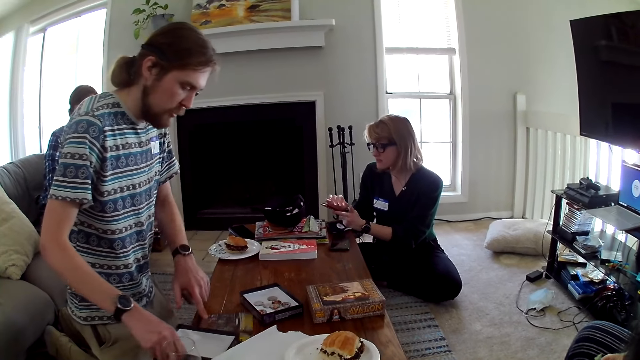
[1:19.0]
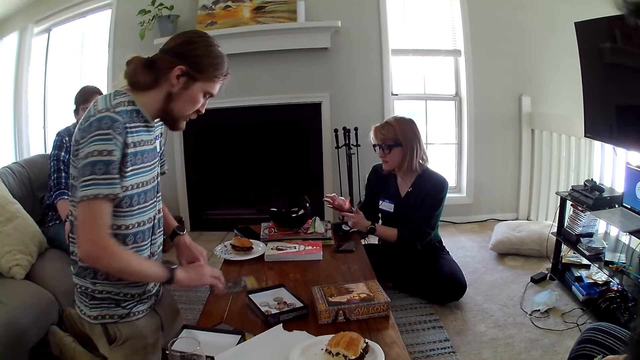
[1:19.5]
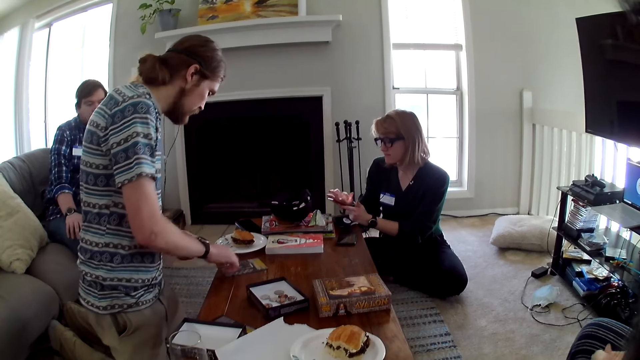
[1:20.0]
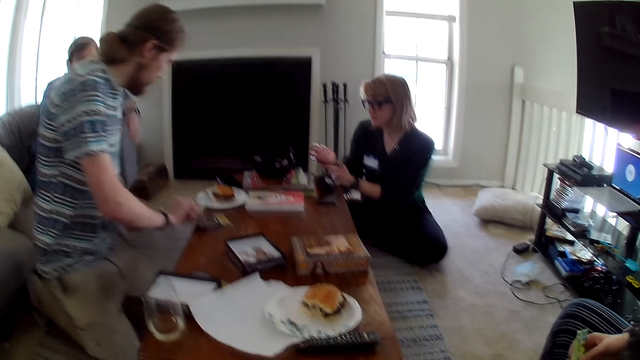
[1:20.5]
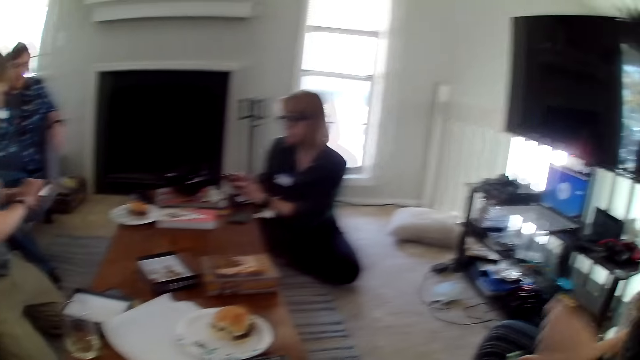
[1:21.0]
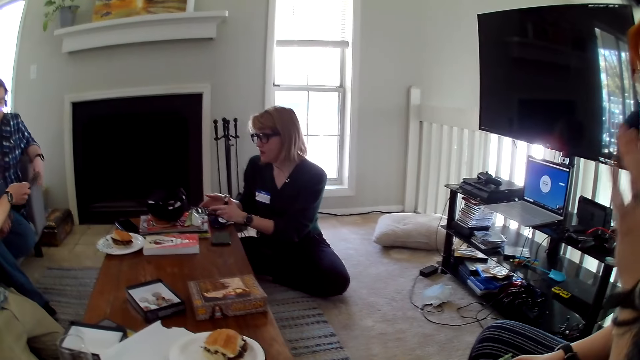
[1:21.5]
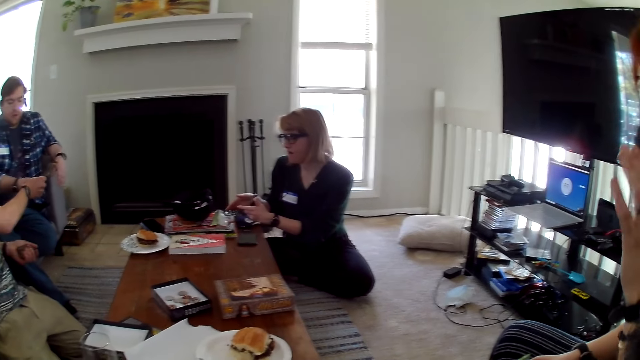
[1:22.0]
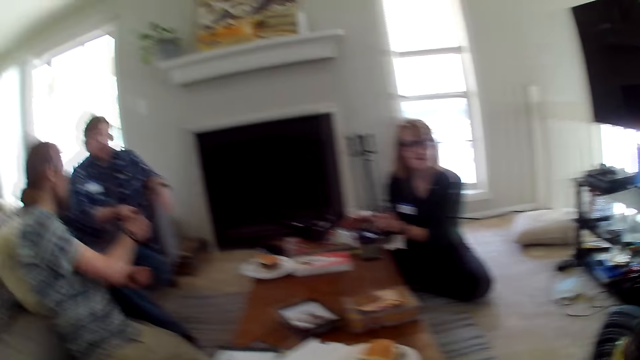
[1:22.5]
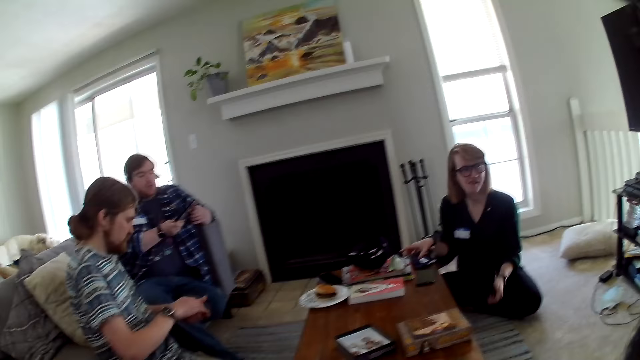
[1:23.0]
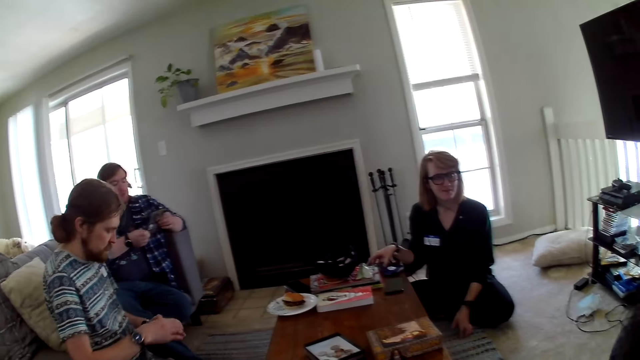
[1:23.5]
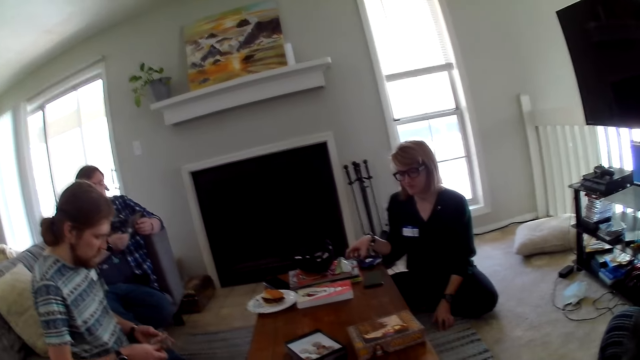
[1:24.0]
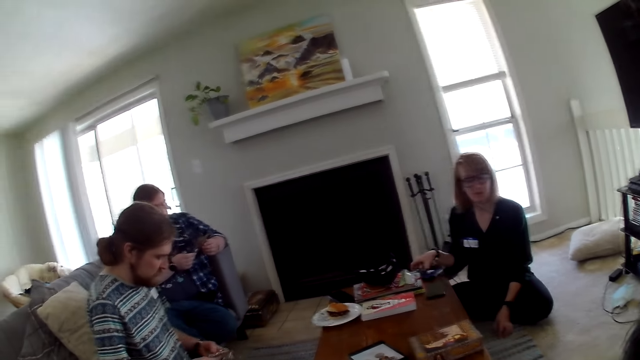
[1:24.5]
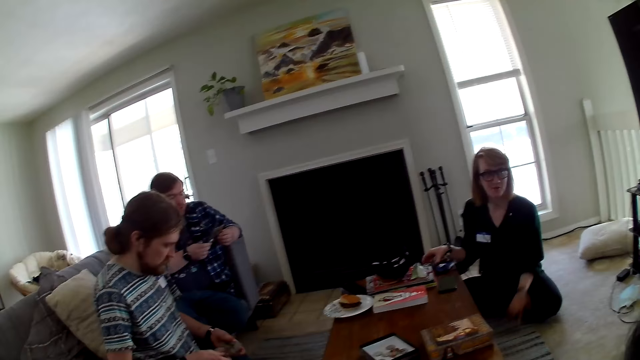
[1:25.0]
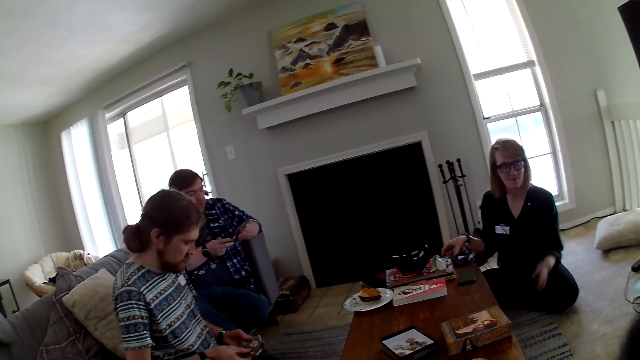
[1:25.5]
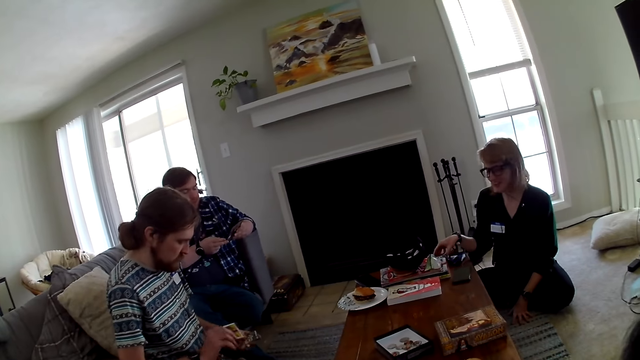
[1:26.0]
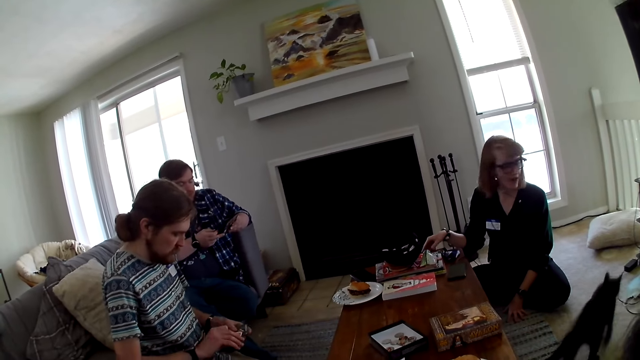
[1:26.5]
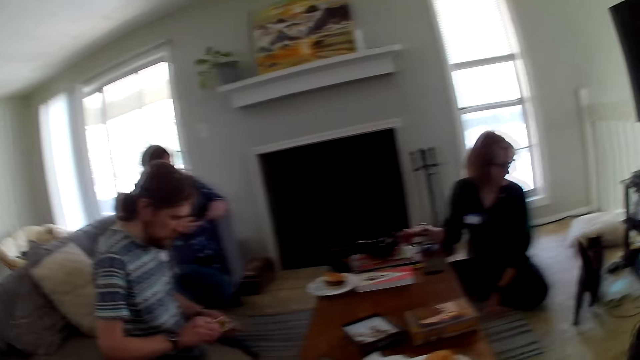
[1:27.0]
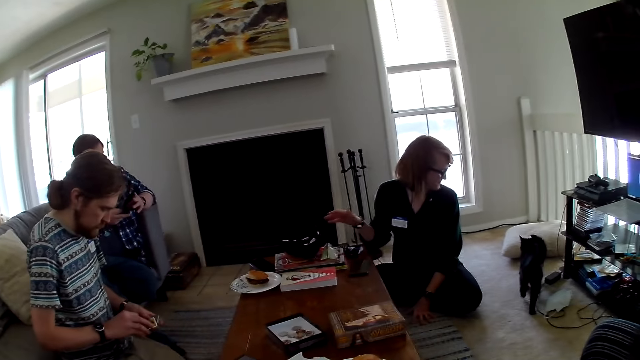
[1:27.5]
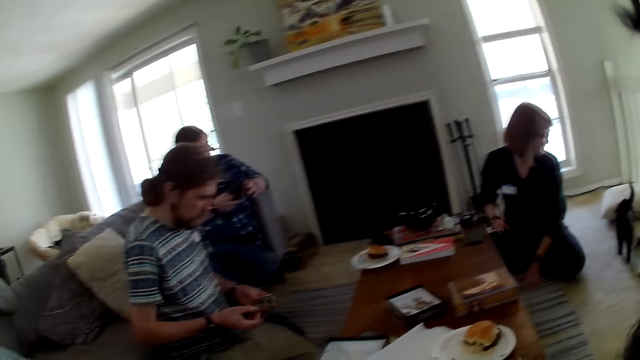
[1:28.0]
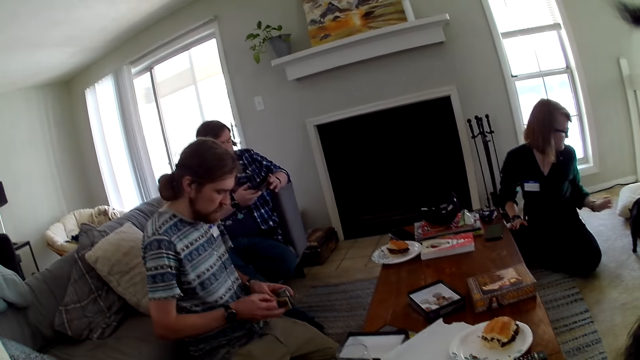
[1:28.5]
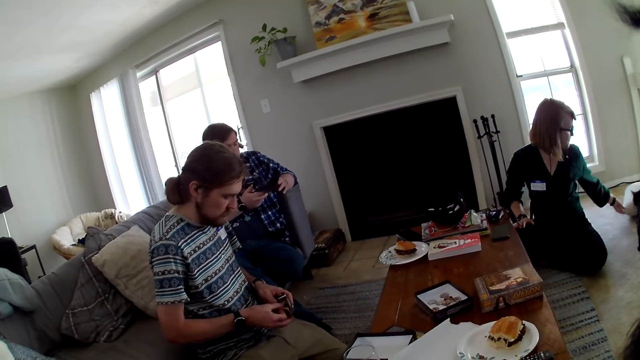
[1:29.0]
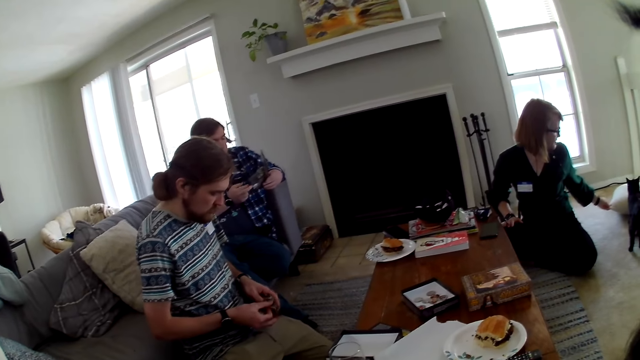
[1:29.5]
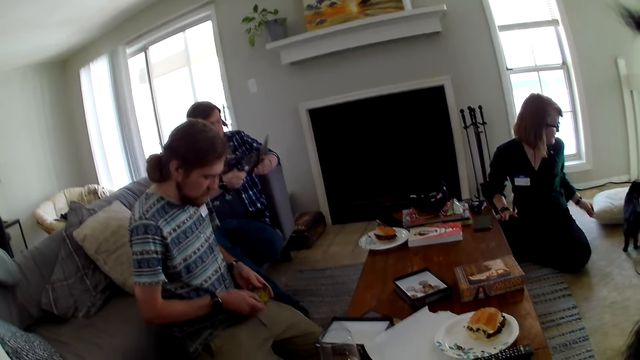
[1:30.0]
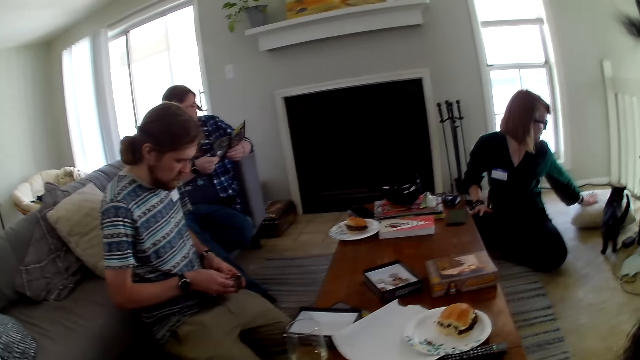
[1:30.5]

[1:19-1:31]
A man picks up the brochure. A woman moves the paper. The man gives the brochure to another man. Another woman looks at the cat.

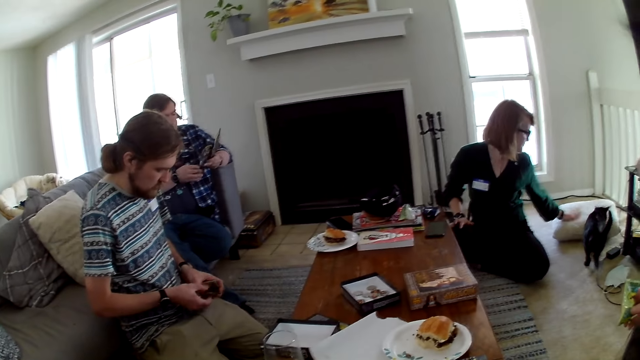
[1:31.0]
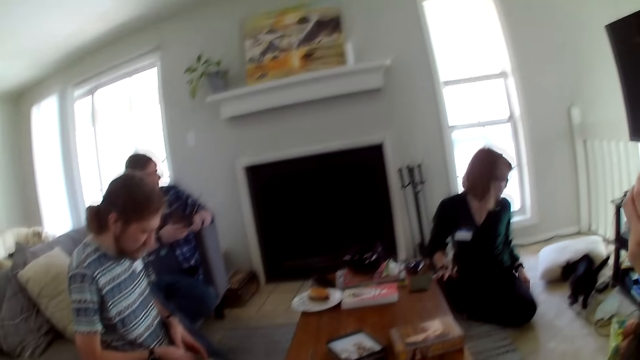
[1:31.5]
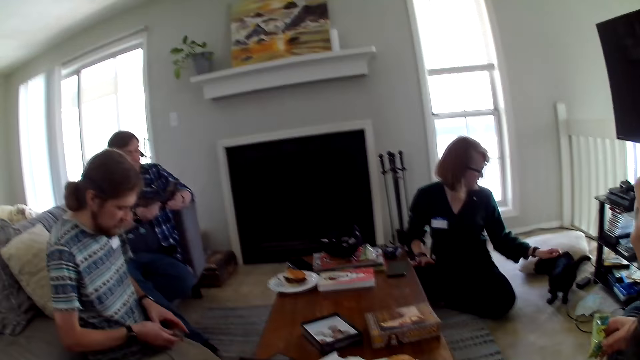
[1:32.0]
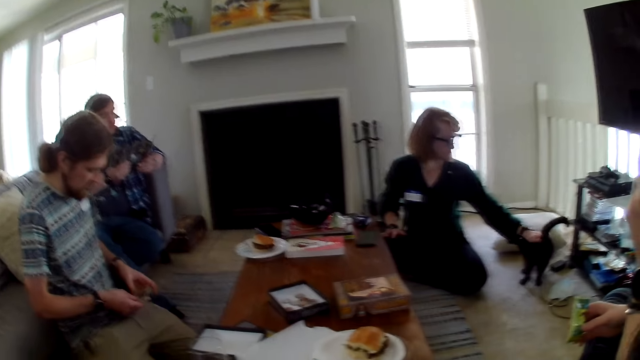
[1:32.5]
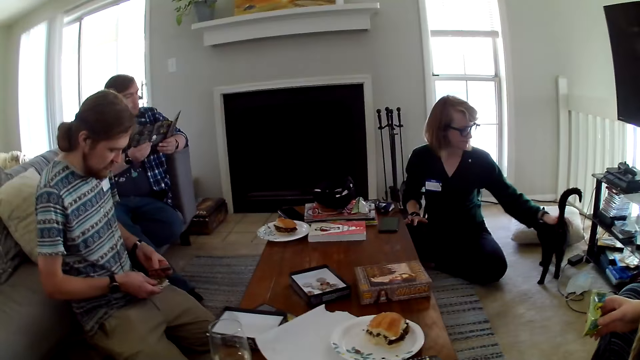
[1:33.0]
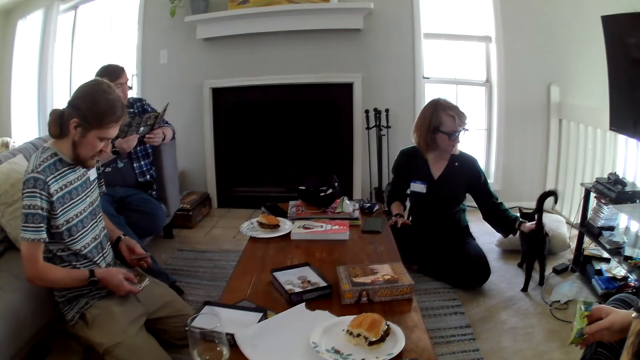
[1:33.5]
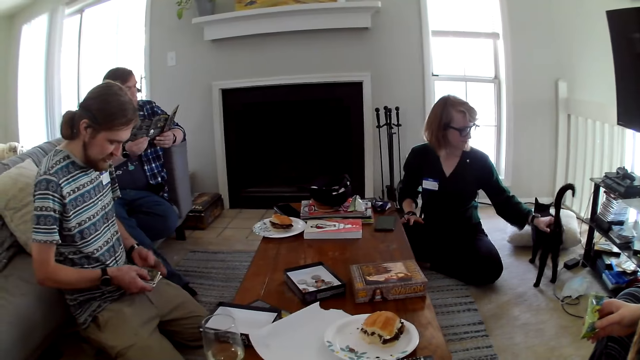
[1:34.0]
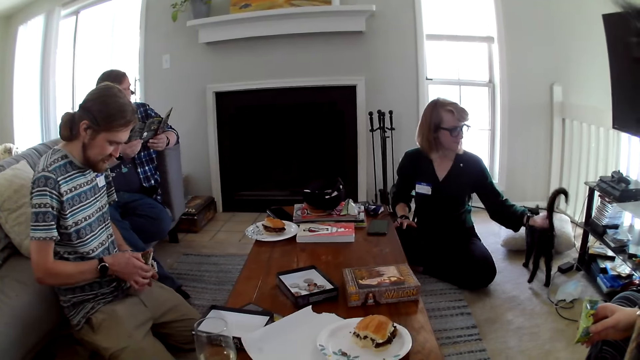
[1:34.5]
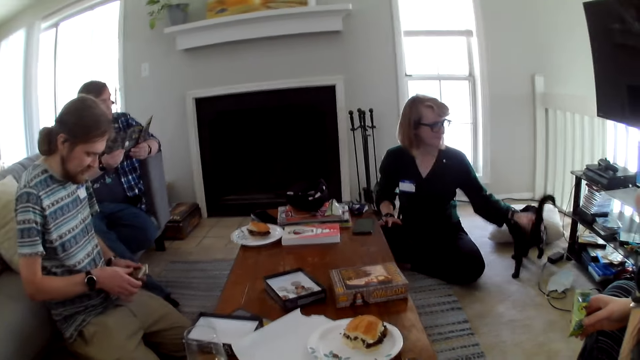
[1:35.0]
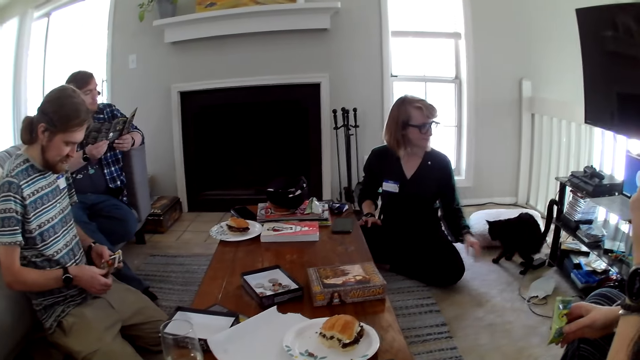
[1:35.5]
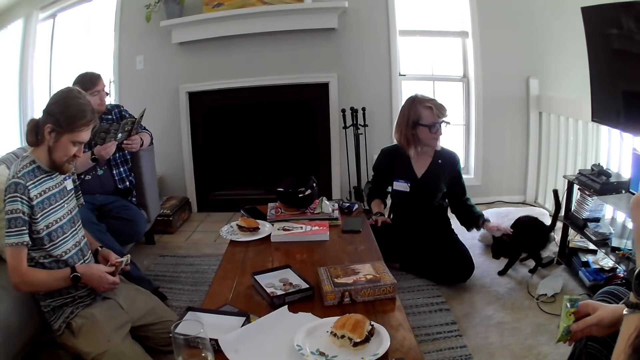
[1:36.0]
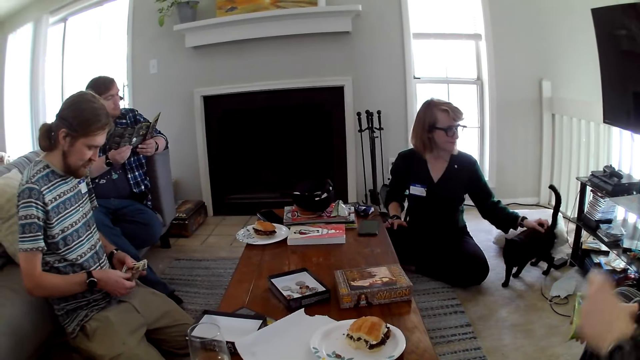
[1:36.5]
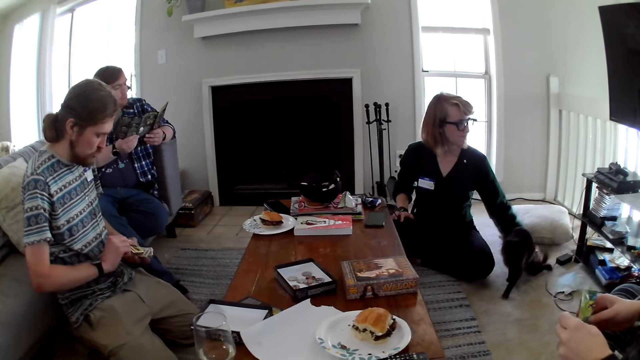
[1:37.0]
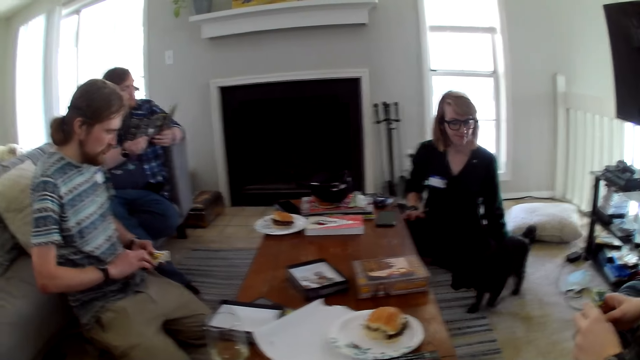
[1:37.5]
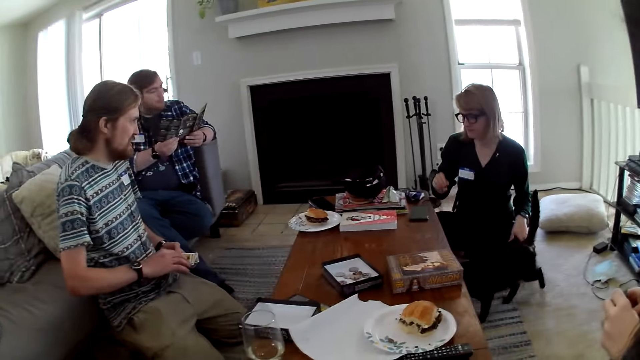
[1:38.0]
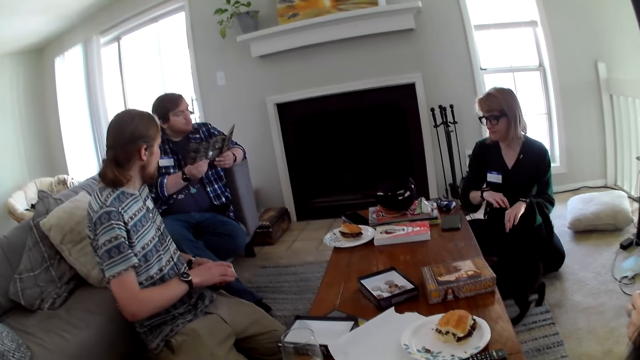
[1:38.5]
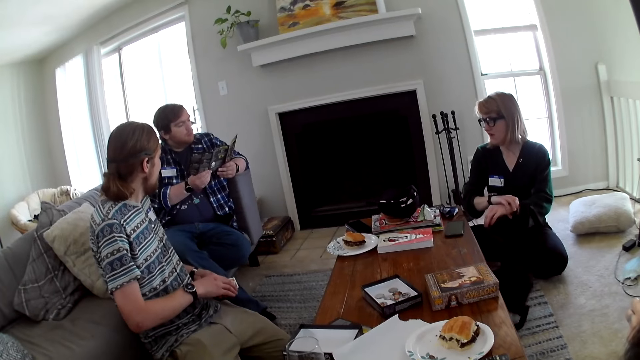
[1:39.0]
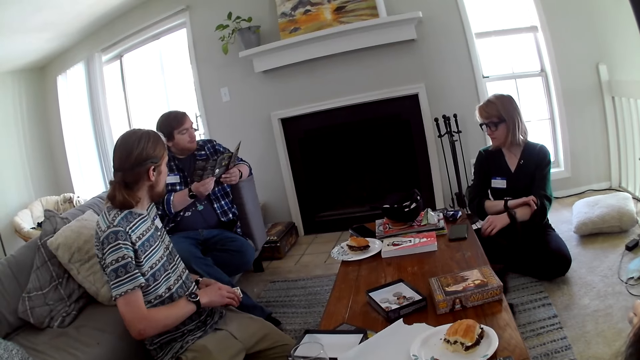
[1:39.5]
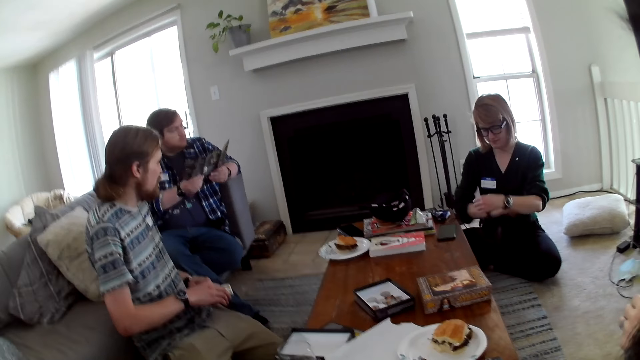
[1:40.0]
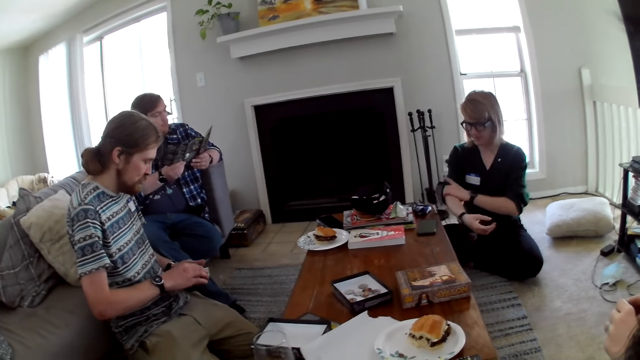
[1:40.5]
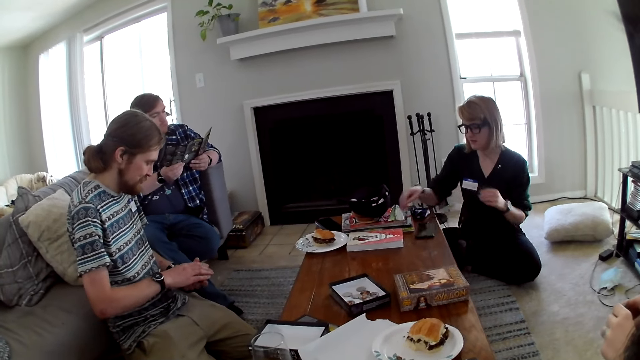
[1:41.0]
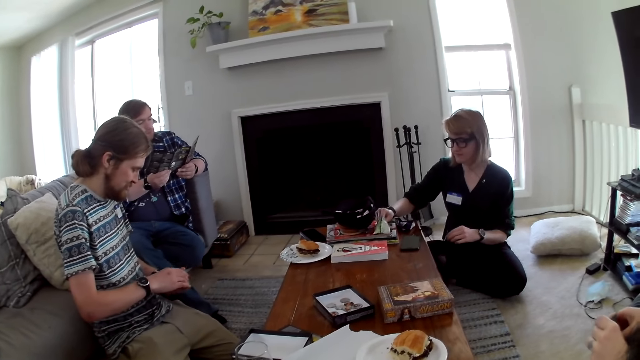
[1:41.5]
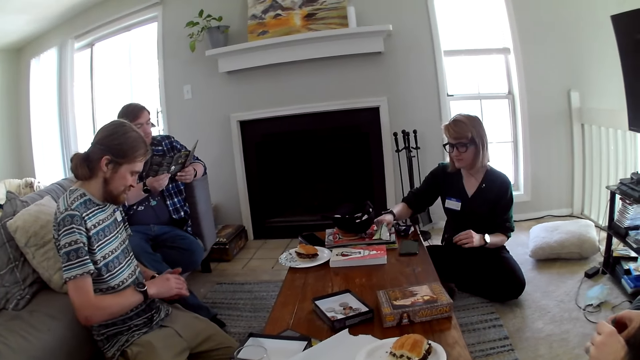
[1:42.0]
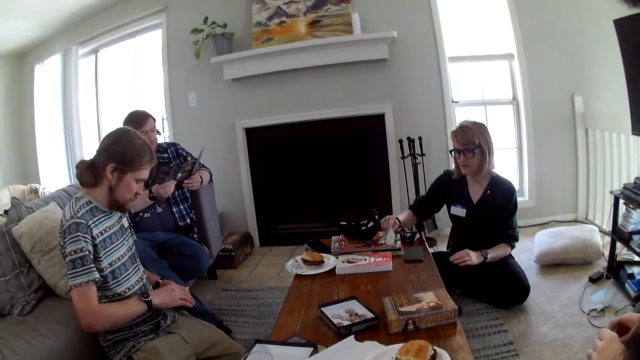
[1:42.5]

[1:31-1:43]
A woman touches the pillow. A man reshuffles the cards. Another man reads the brochure.
